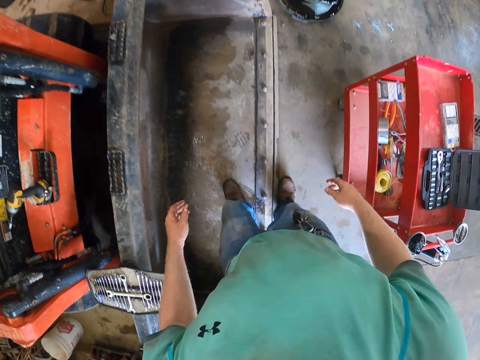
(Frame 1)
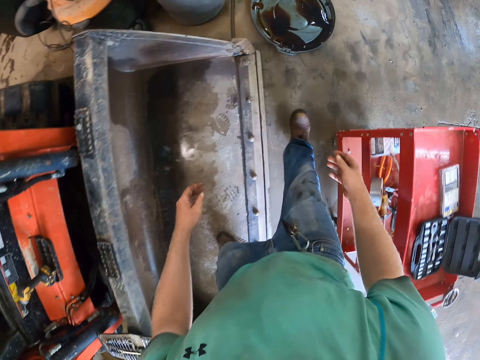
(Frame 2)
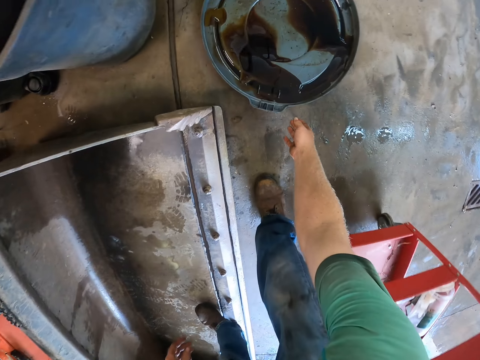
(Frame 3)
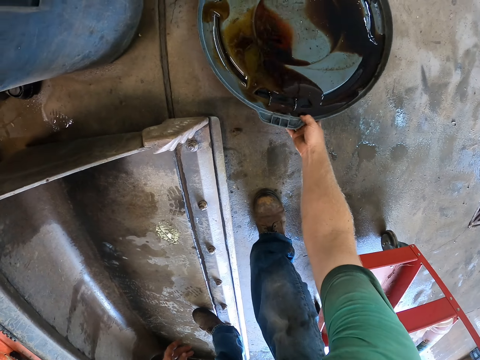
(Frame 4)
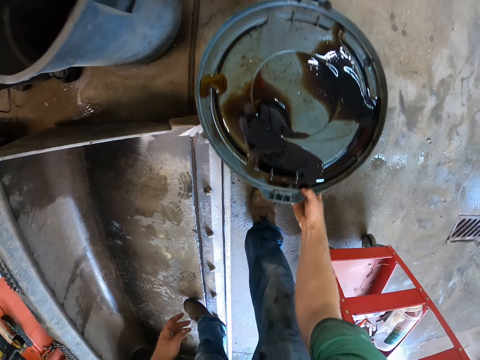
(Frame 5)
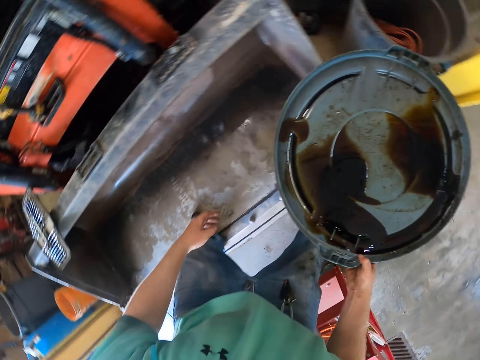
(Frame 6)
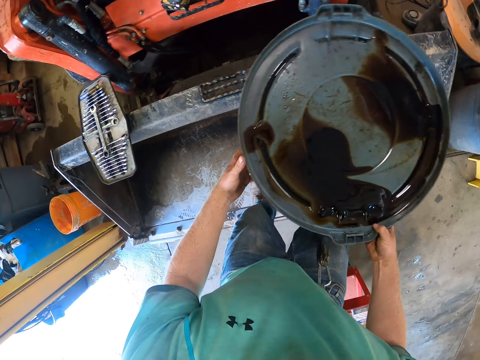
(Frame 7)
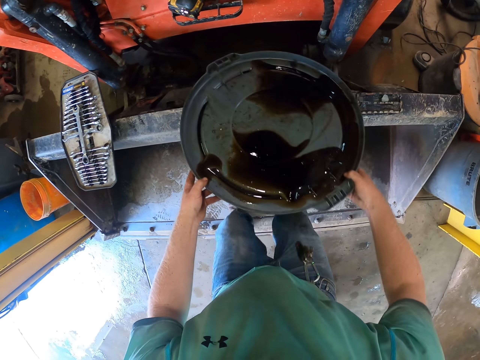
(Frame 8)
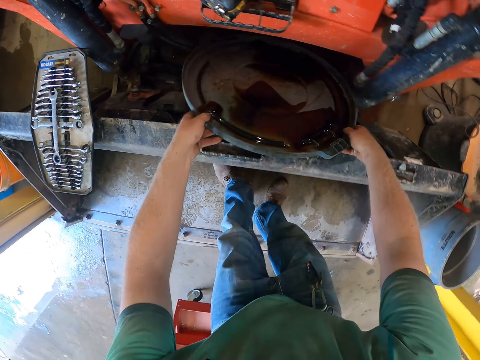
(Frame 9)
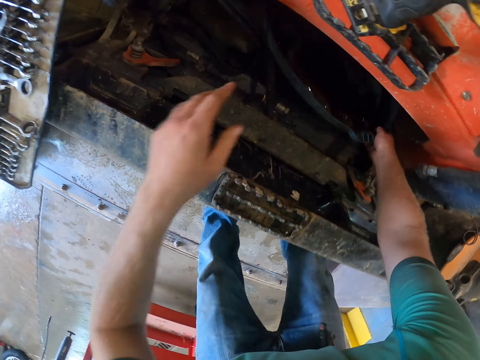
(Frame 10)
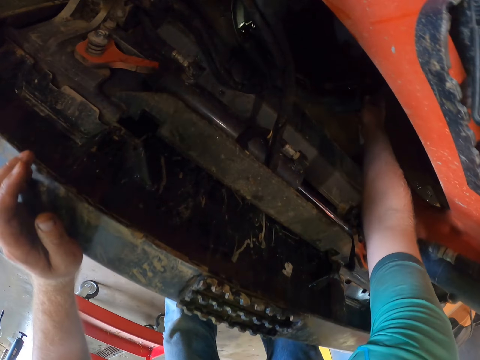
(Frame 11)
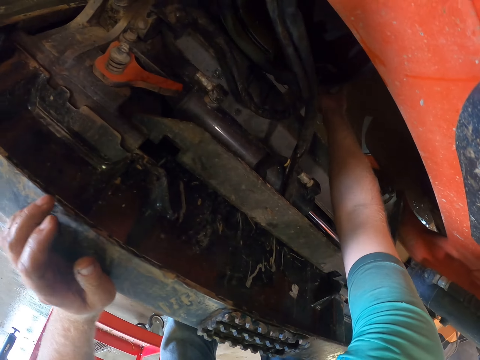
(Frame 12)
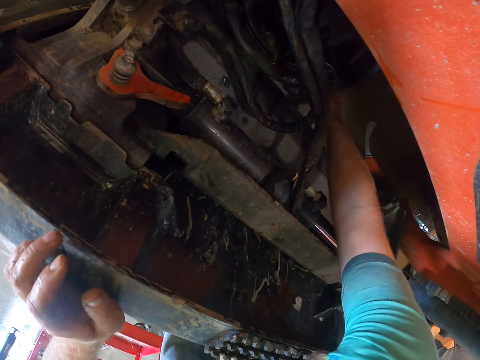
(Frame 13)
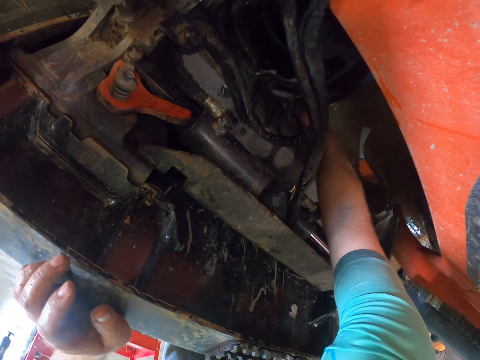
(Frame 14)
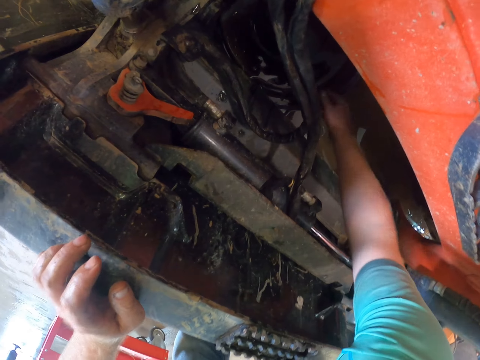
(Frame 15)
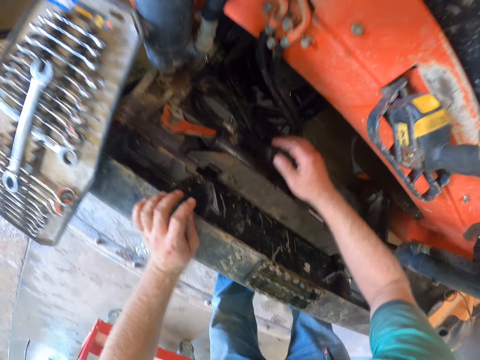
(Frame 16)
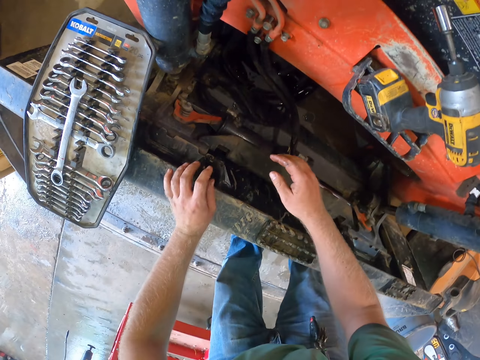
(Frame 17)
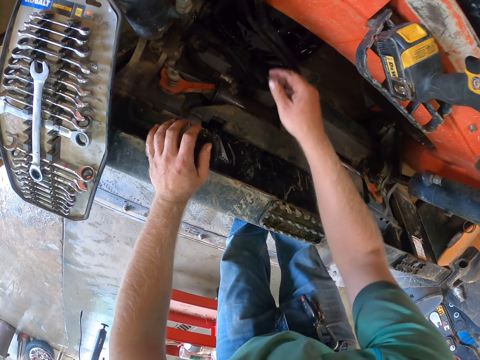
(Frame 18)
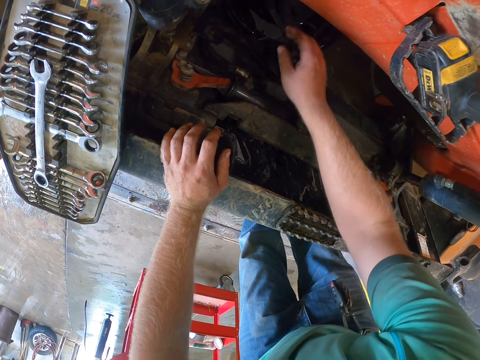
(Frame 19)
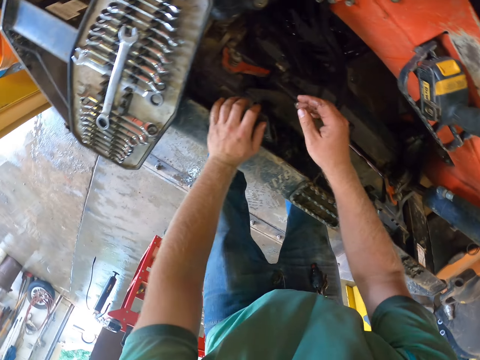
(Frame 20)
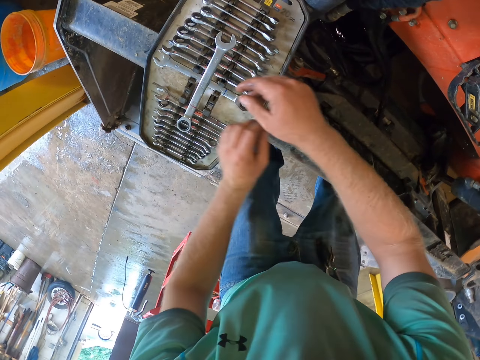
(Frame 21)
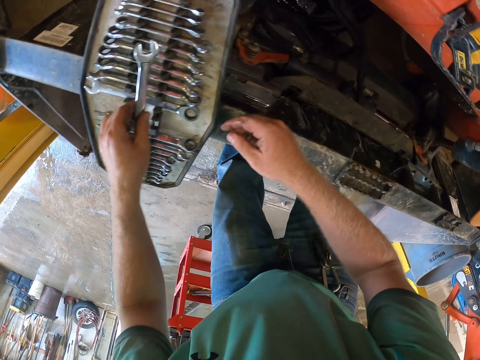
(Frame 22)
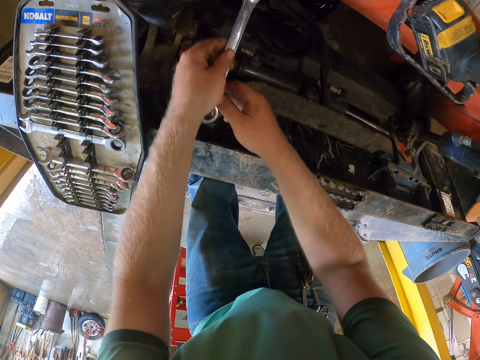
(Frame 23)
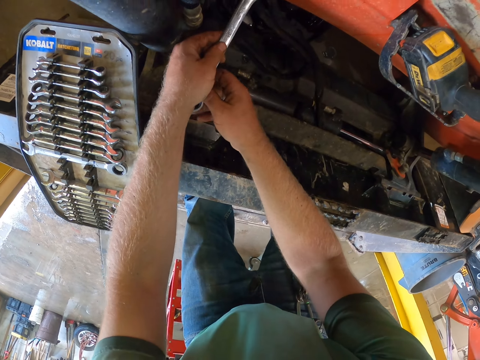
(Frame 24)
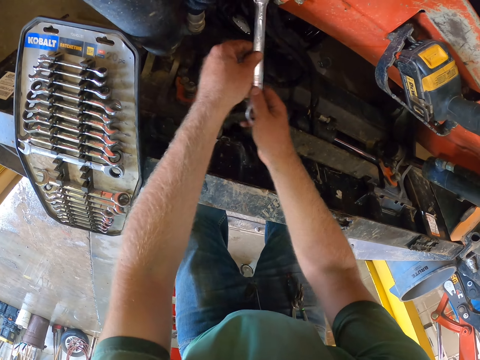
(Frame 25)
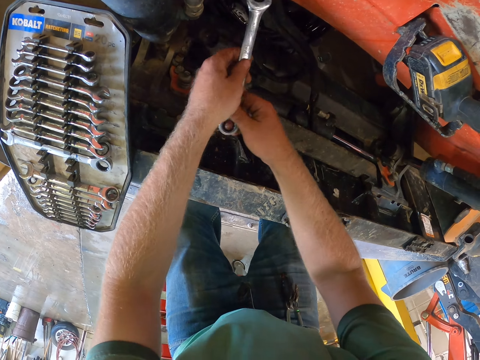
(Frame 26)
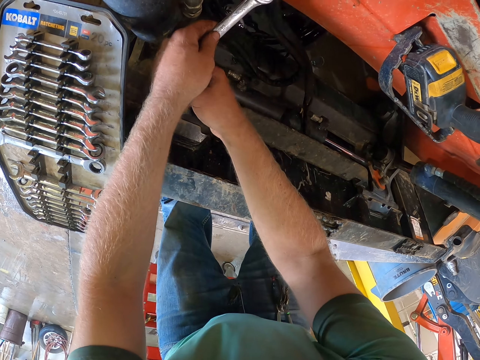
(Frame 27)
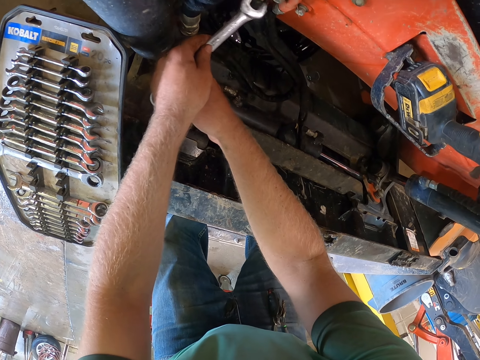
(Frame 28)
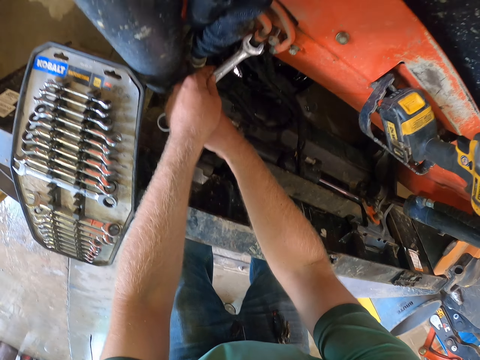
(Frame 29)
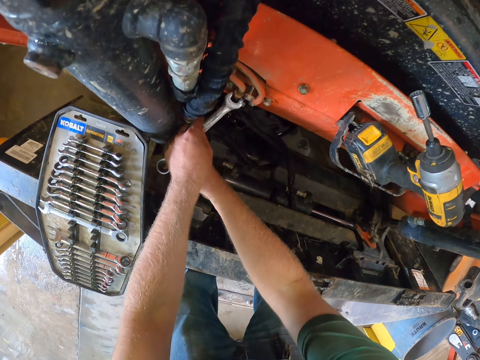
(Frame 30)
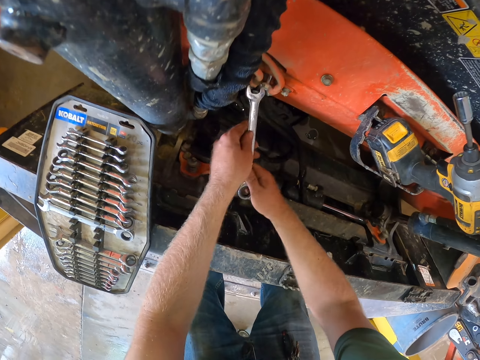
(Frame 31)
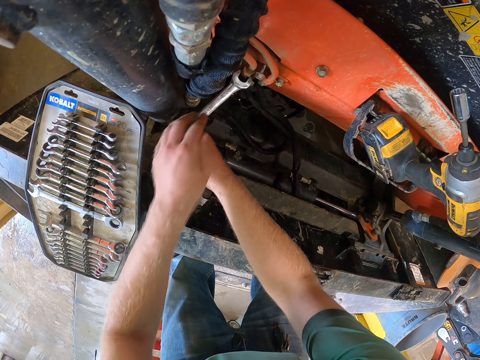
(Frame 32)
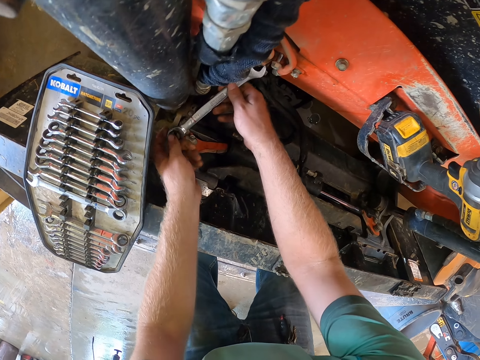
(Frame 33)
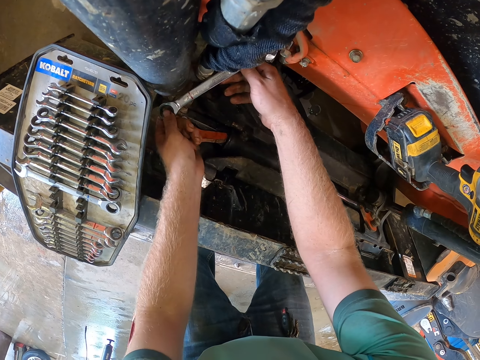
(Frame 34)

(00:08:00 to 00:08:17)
The camera wearer walks around. He picks up the bucket cover from the ground with his right hand. He holds the bucket cover with both hands. He places the bucket cover in the caterpillar with both hands. He moves the bucket cover in the caterpillar with his right hand. He touches the caterpillar hose with his right hand. He takes the spanner from the spanner rack on the caterpillar with his left hand. He unscrews the bolt on the caterpillar with the spanner in both hands. He tightens the bolt.

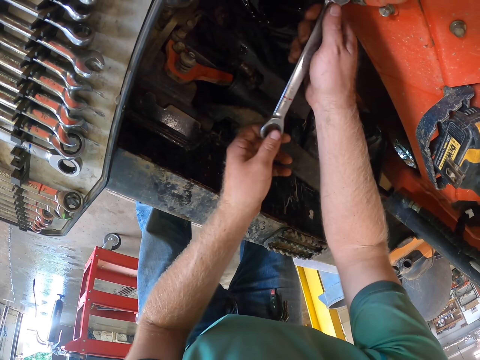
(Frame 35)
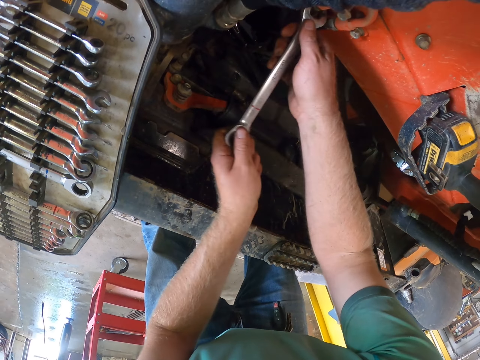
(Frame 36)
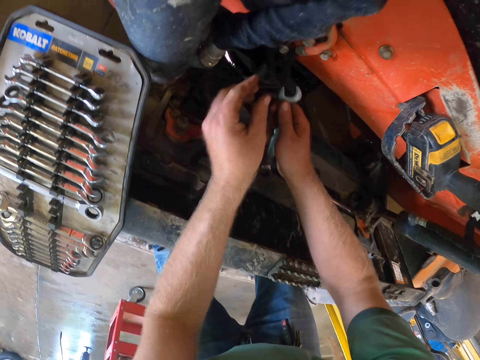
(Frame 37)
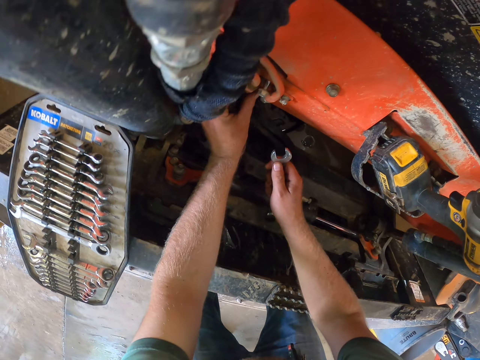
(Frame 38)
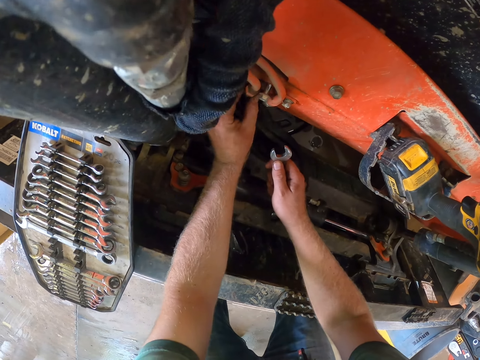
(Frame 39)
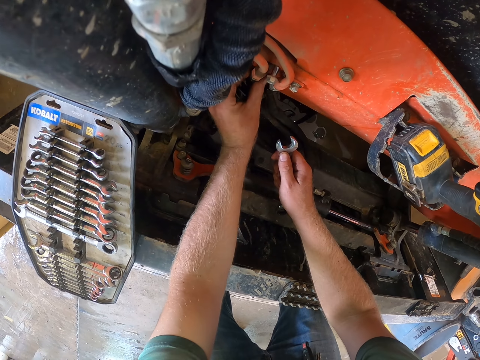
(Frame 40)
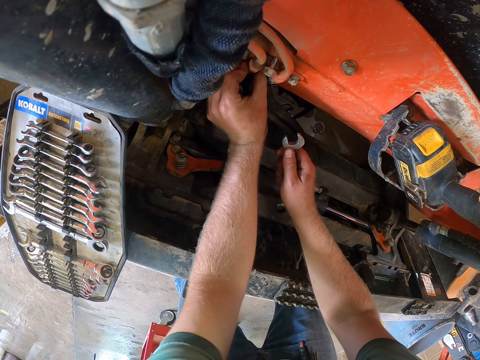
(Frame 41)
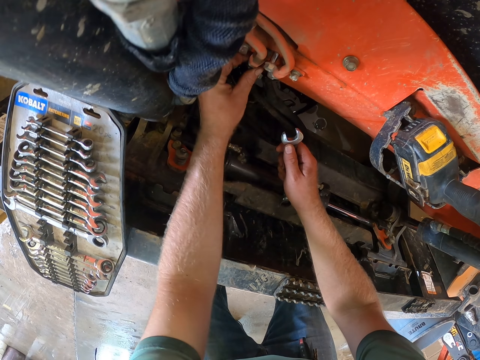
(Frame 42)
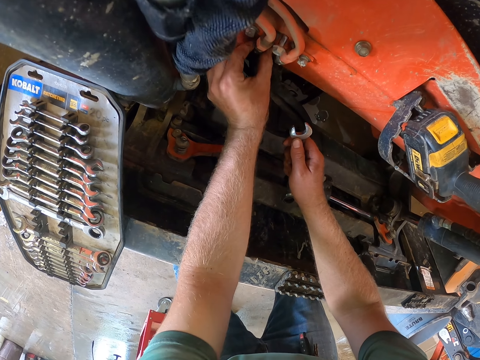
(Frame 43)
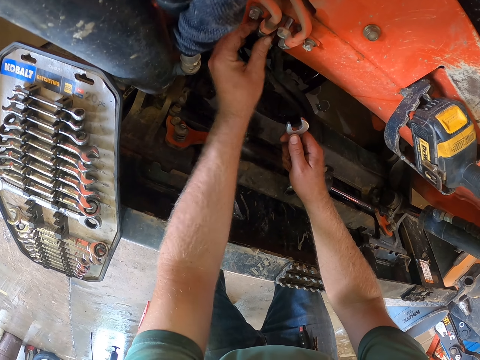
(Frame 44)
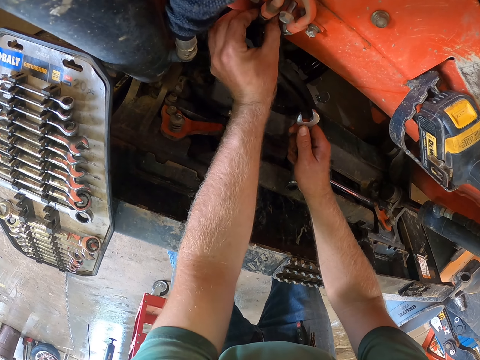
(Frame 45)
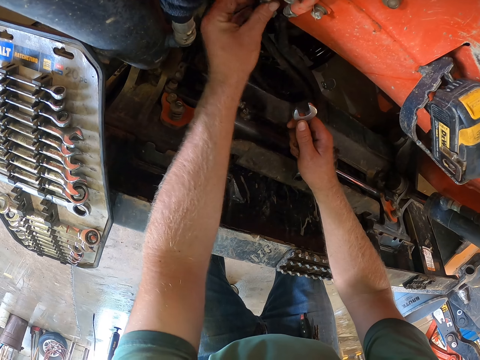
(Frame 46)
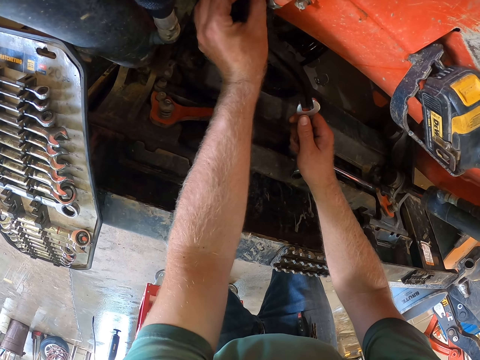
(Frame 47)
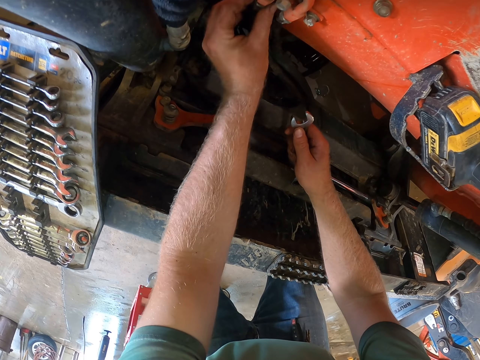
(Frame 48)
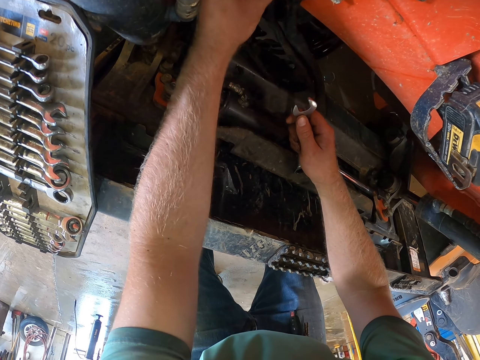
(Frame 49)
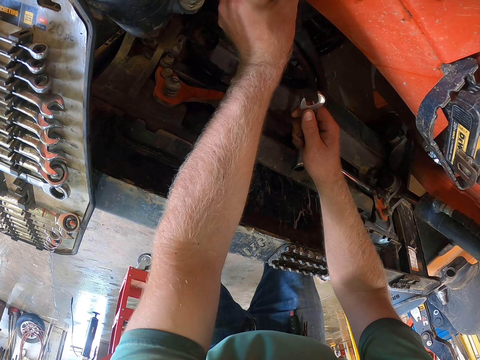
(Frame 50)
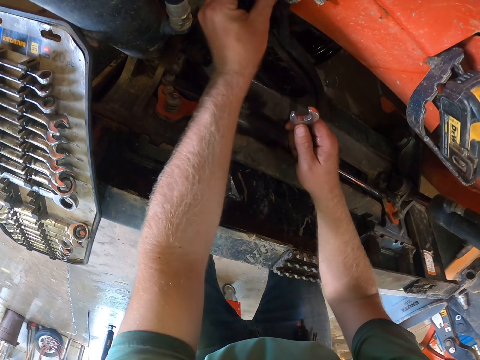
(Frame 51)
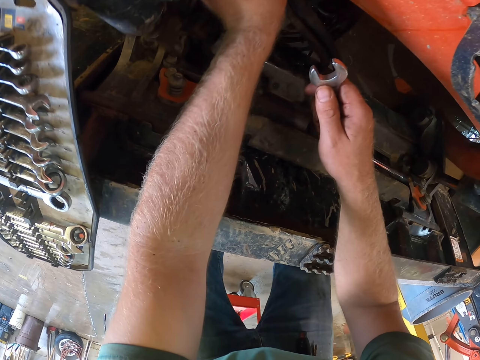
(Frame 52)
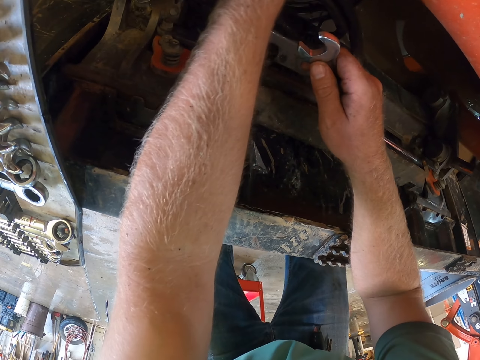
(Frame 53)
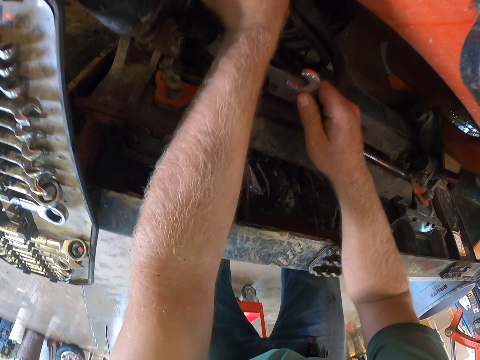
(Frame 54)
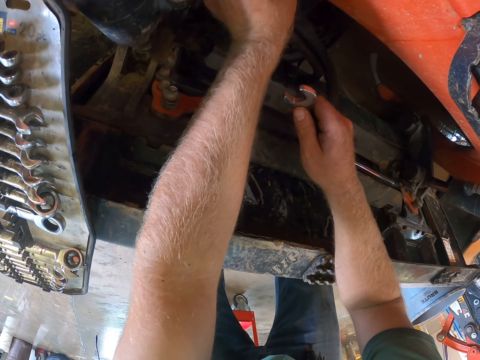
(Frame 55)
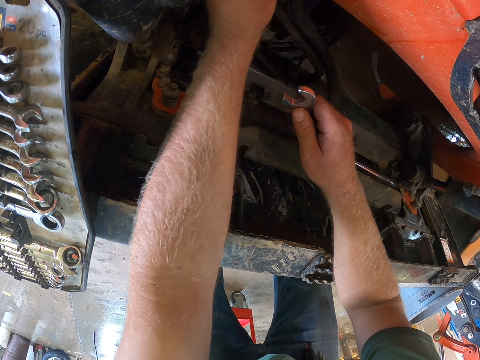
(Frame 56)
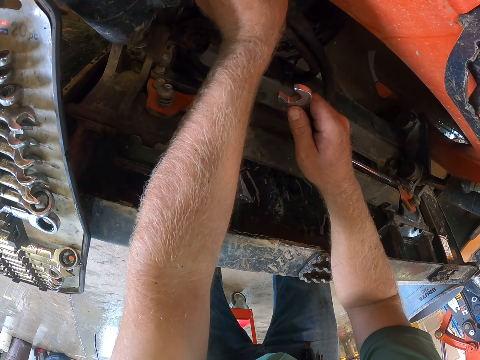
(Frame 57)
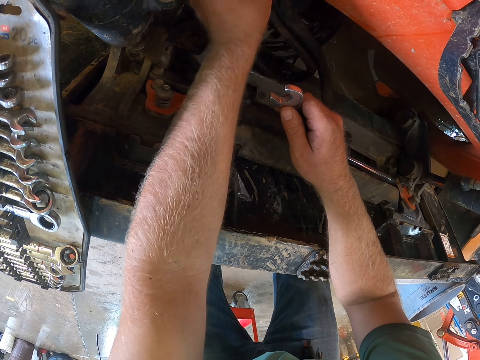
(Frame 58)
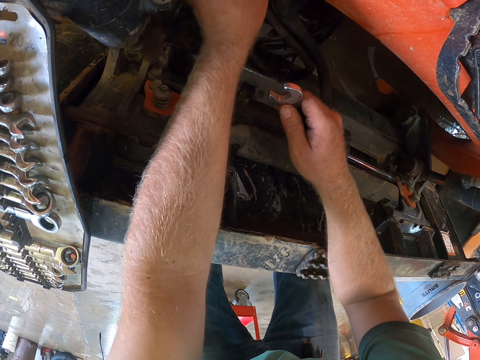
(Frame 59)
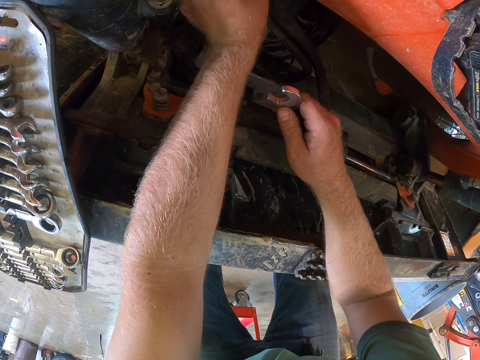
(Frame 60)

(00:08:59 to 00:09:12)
The camera wearer unscrews the bolt on the caterpillar with his left hand. He touches the bolt.
